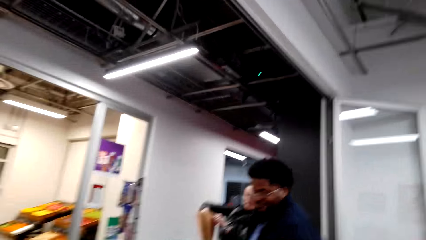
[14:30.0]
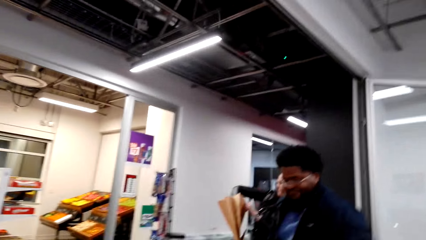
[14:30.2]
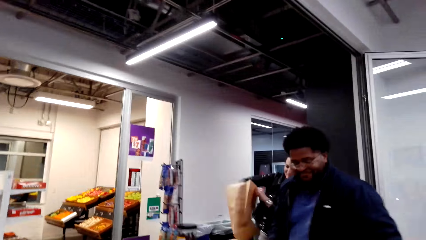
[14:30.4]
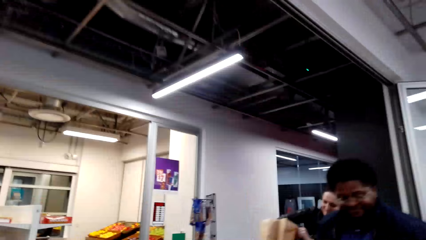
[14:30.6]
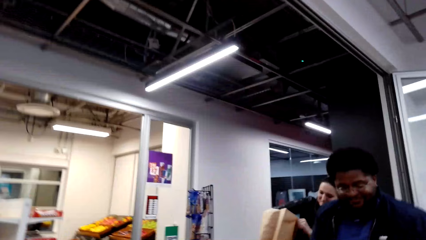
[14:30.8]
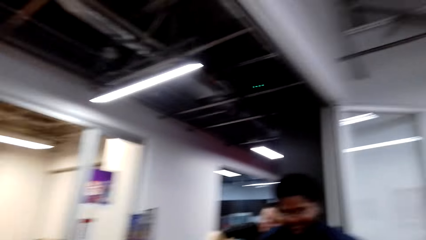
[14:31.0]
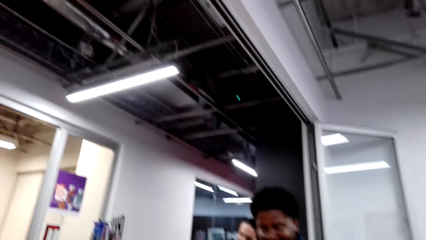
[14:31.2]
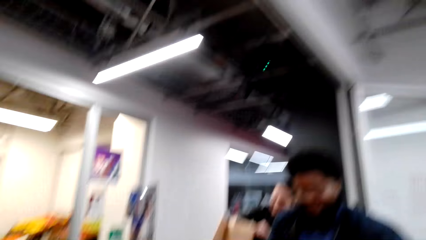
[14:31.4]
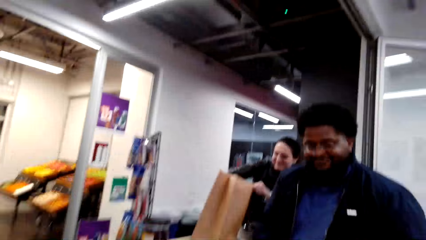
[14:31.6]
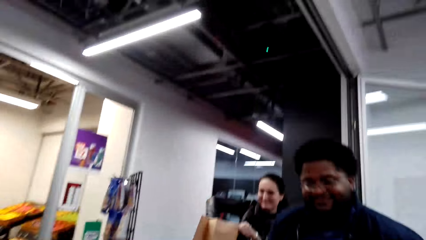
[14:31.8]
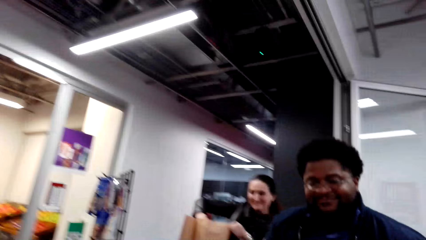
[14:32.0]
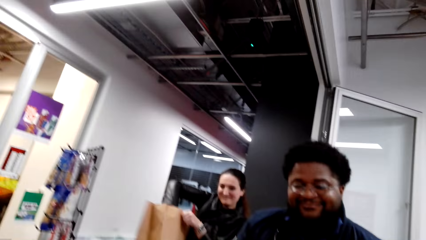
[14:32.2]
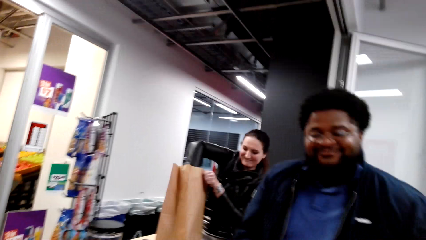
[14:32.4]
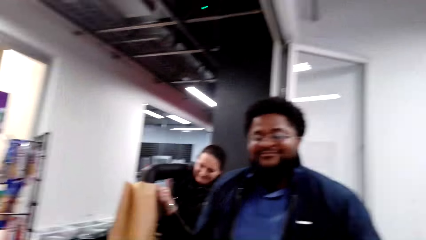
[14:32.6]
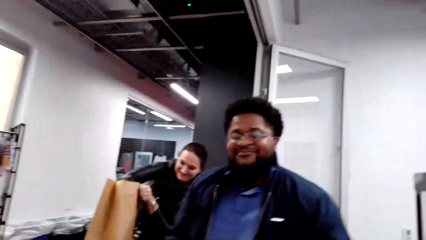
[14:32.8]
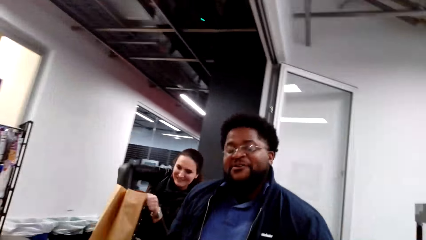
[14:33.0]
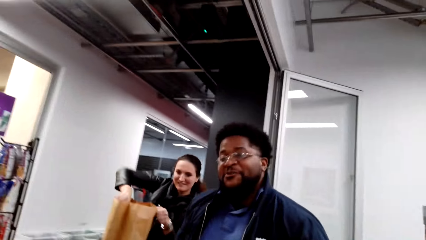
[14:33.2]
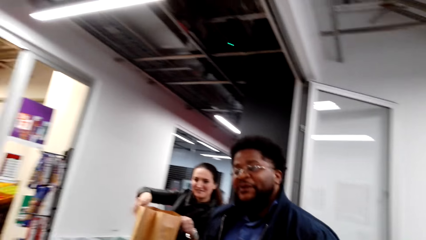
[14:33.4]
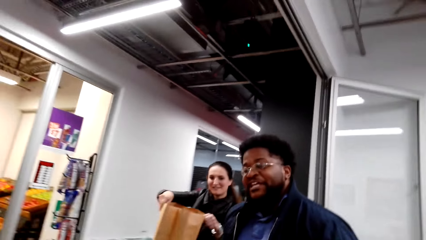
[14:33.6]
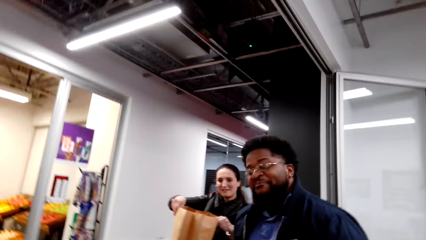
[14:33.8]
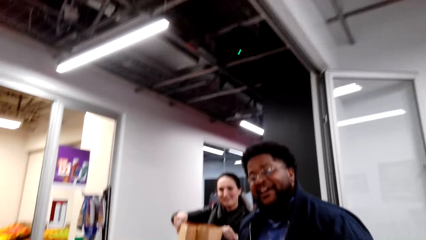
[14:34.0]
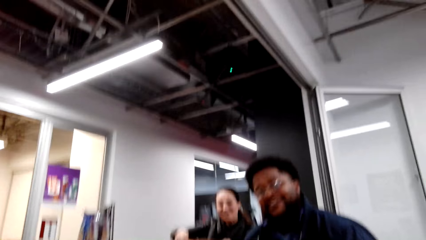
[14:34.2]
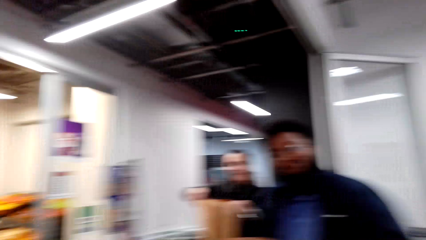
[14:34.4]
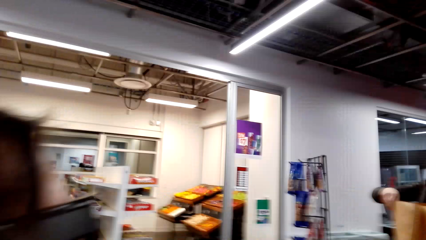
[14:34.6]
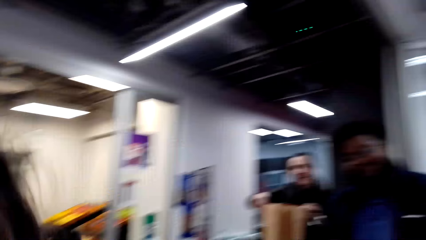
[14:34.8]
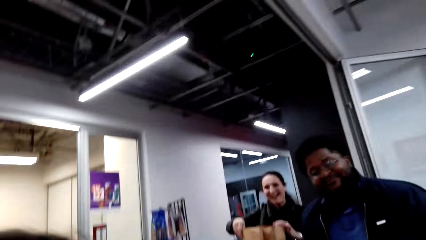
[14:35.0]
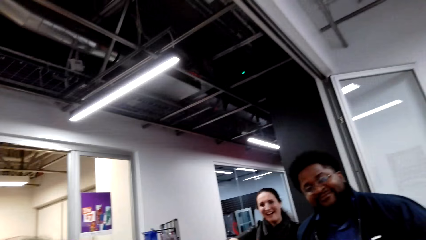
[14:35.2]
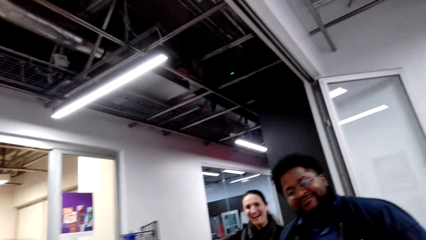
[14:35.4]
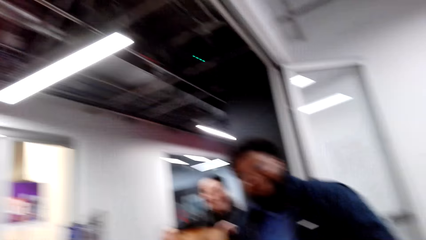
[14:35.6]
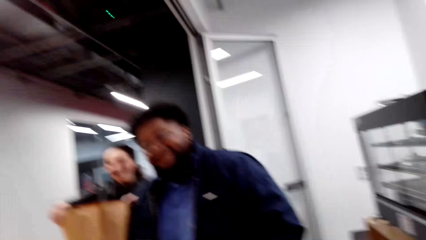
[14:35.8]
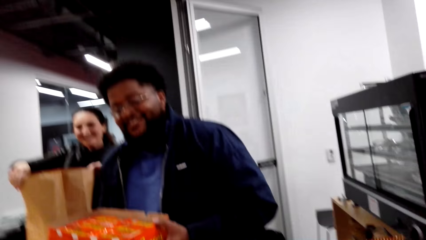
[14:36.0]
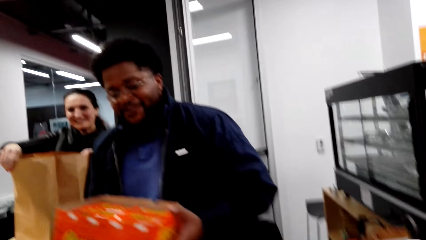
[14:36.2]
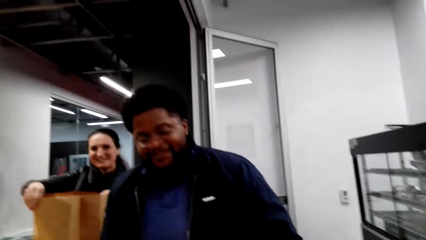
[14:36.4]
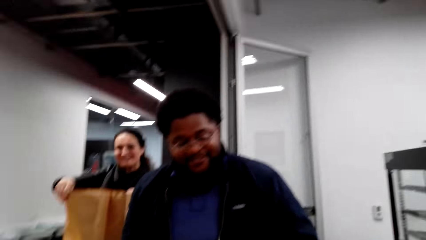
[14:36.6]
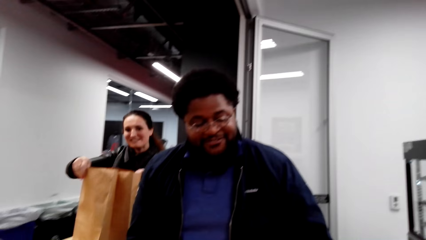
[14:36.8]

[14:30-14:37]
A person puts the items in the carrier bag.

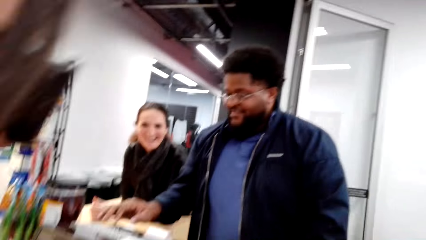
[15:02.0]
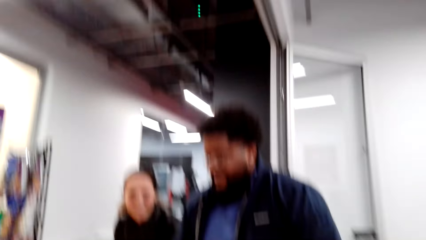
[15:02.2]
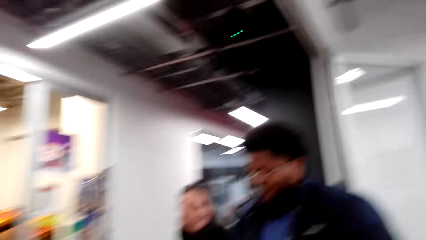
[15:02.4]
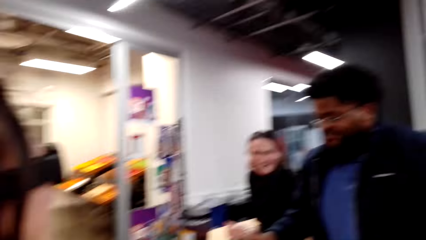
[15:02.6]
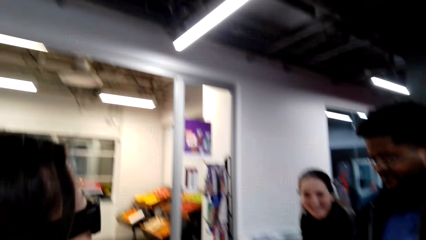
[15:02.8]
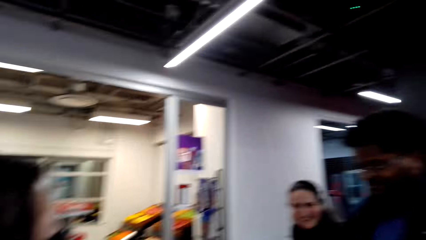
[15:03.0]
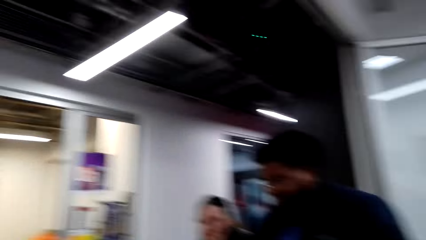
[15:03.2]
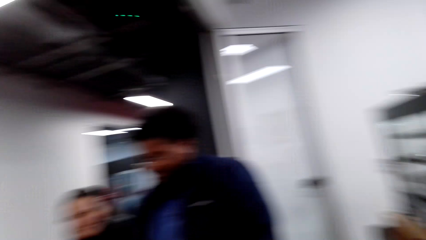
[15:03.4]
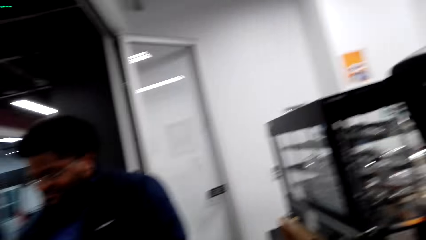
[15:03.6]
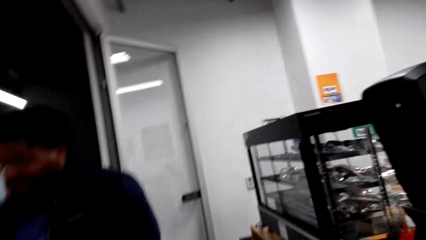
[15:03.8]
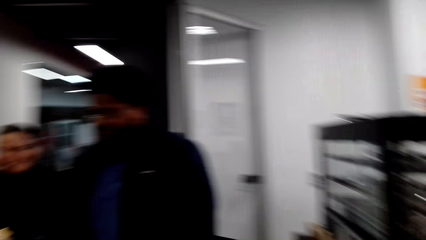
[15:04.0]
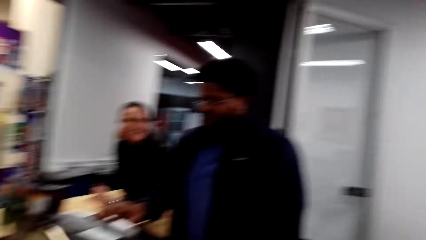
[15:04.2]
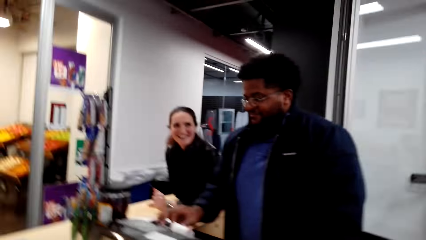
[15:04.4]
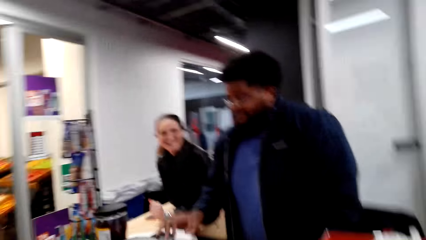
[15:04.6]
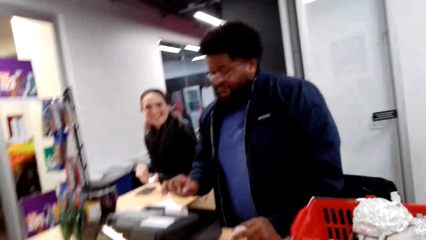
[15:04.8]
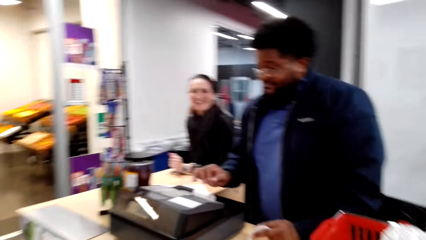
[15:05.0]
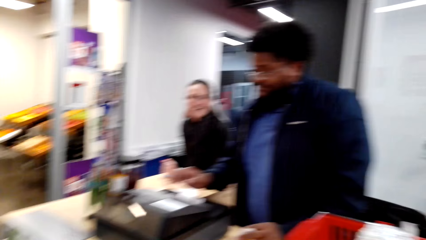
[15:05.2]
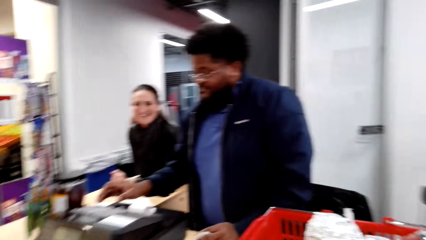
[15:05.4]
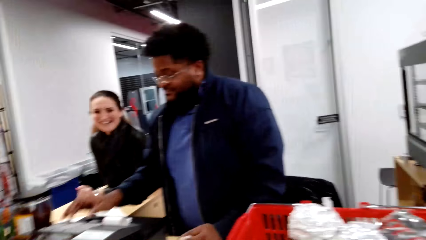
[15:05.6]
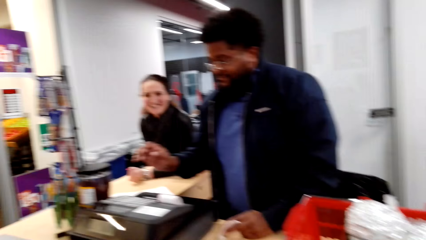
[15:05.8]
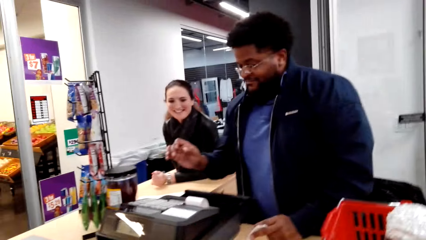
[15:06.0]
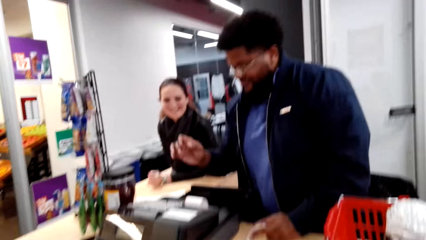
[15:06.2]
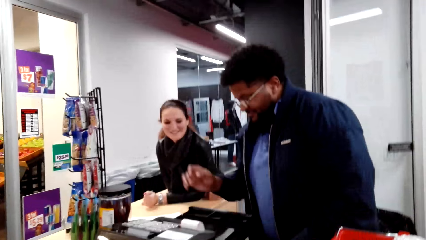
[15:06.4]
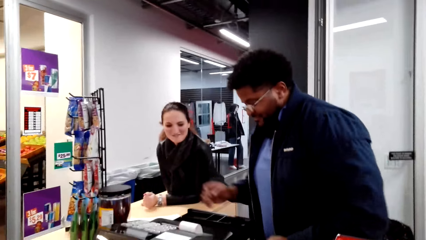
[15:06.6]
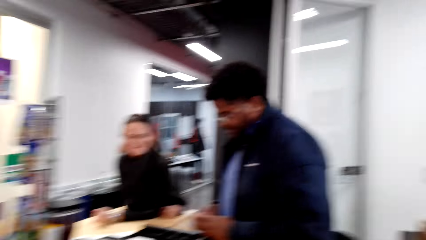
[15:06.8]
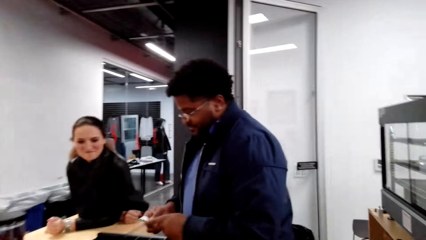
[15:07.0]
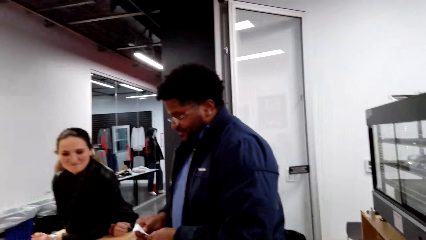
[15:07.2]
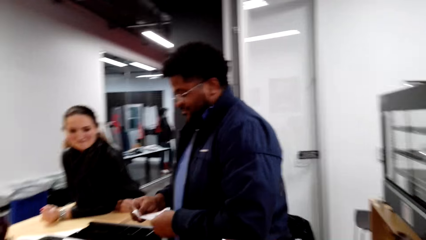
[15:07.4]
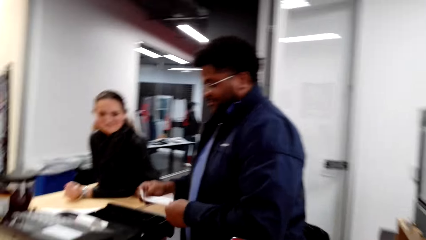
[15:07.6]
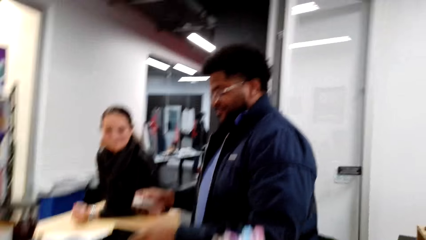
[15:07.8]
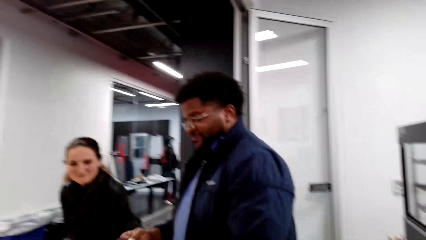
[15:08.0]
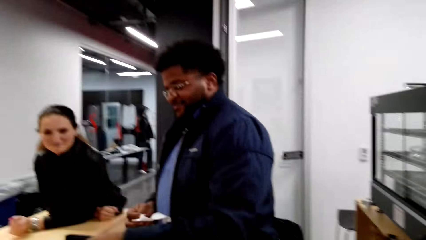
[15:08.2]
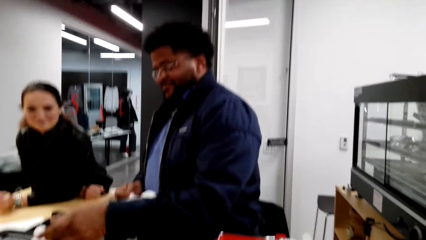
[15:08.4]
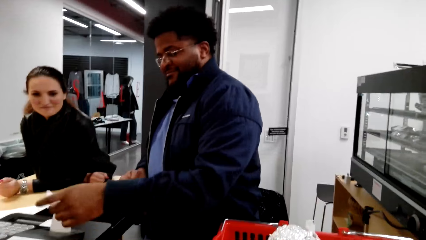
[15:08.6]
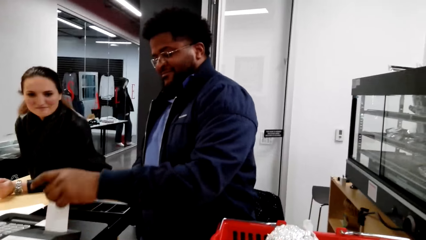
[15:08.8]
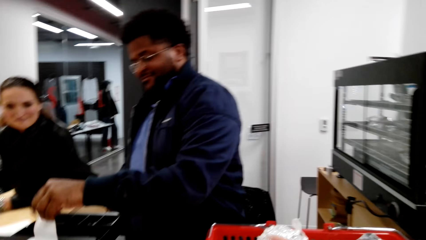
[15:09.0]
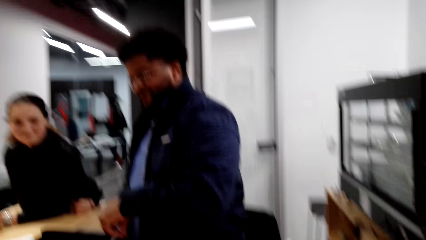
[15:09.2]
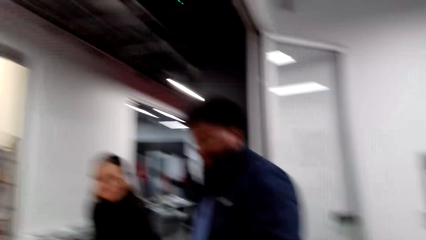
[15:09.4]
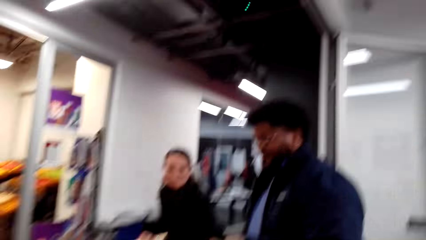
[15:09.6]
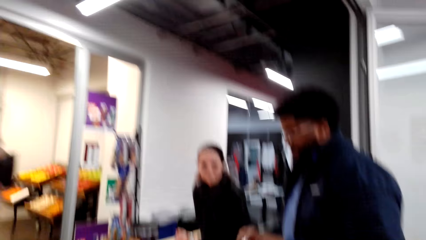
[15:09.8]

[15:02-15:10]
The cashier prices the items on the pricing machine.
